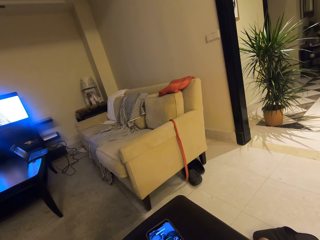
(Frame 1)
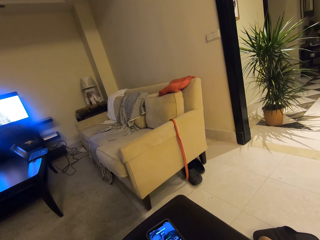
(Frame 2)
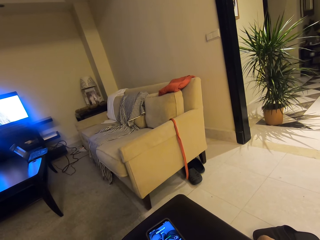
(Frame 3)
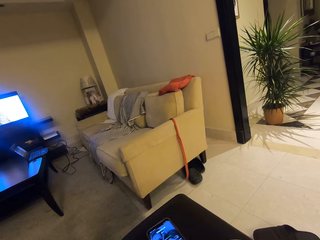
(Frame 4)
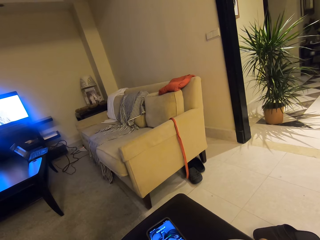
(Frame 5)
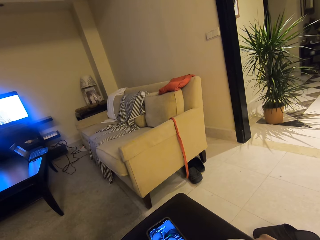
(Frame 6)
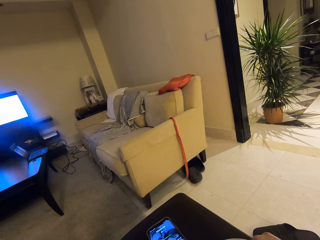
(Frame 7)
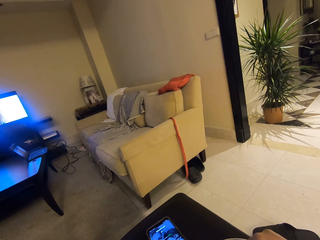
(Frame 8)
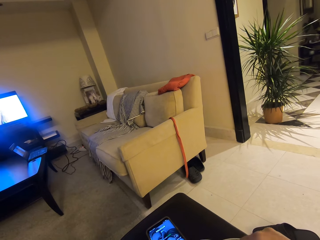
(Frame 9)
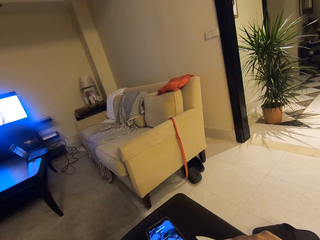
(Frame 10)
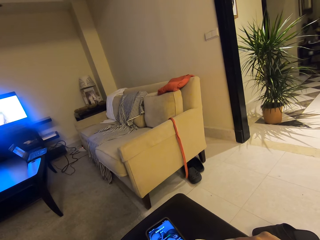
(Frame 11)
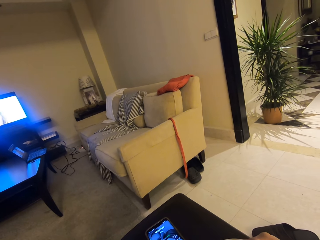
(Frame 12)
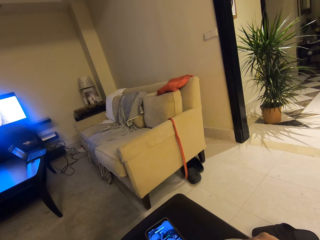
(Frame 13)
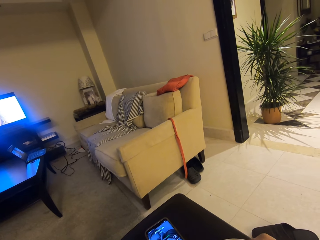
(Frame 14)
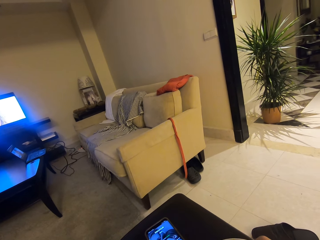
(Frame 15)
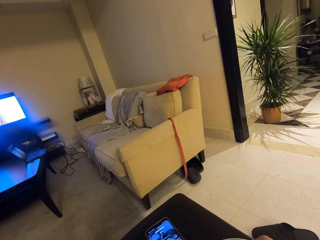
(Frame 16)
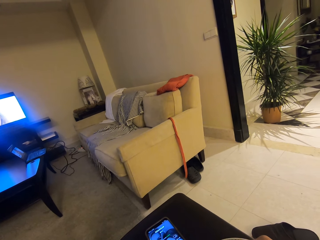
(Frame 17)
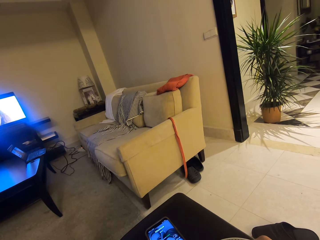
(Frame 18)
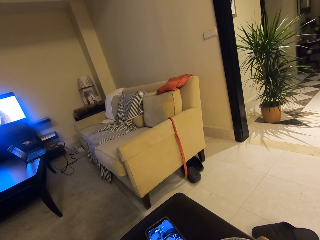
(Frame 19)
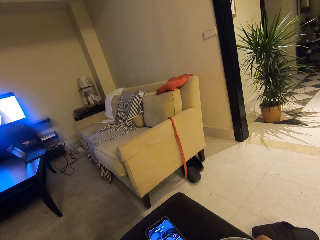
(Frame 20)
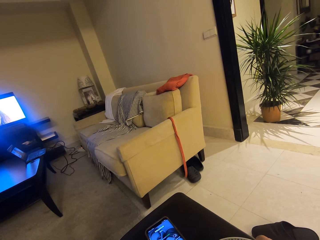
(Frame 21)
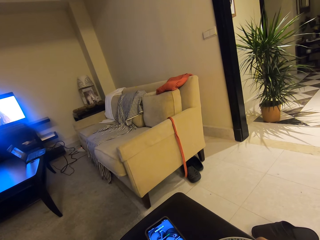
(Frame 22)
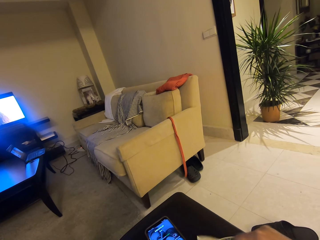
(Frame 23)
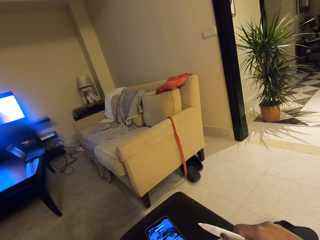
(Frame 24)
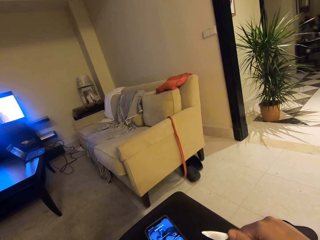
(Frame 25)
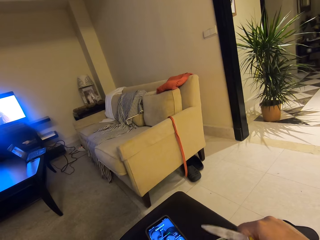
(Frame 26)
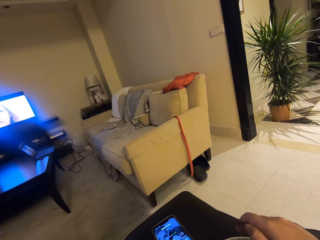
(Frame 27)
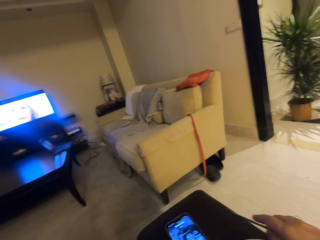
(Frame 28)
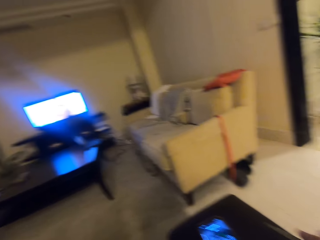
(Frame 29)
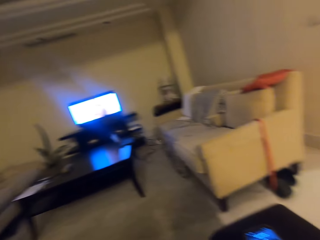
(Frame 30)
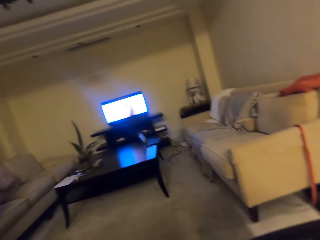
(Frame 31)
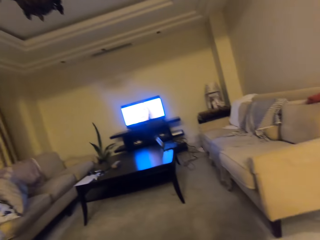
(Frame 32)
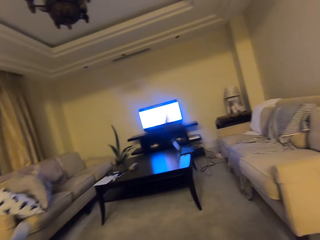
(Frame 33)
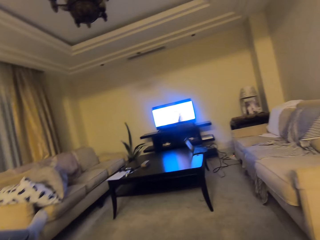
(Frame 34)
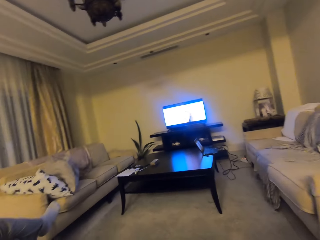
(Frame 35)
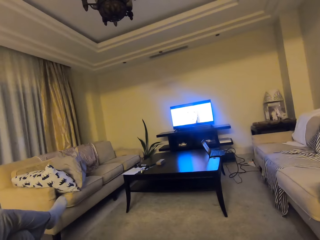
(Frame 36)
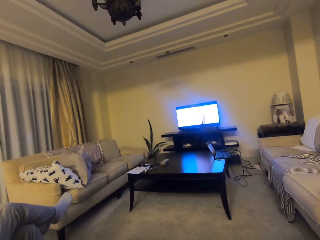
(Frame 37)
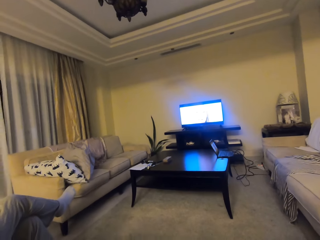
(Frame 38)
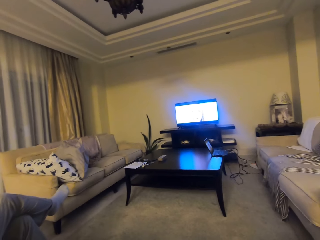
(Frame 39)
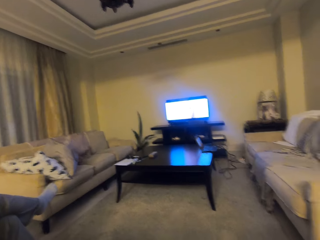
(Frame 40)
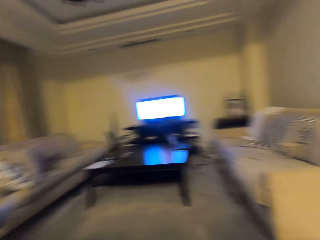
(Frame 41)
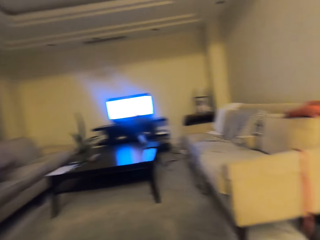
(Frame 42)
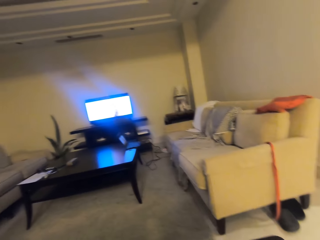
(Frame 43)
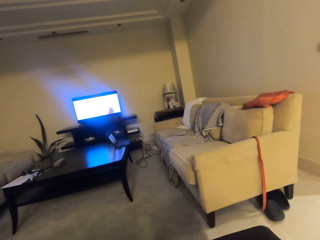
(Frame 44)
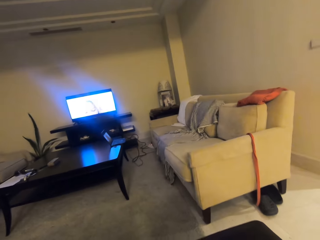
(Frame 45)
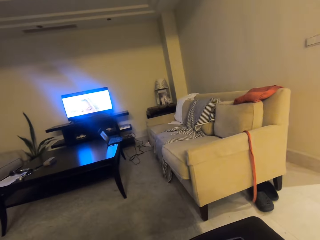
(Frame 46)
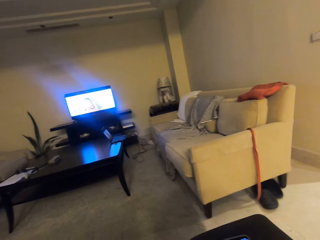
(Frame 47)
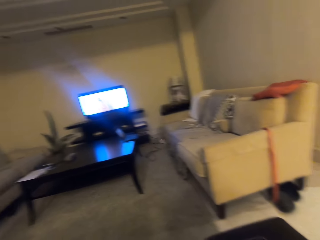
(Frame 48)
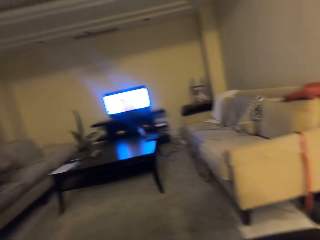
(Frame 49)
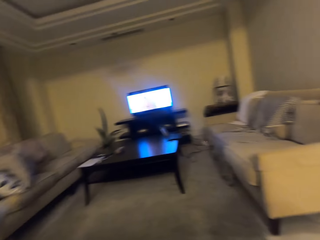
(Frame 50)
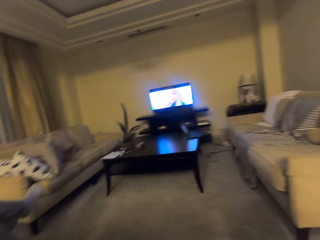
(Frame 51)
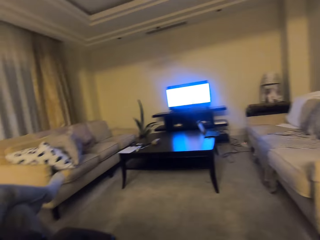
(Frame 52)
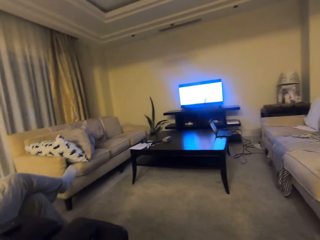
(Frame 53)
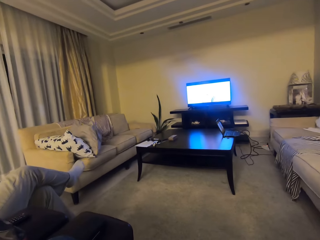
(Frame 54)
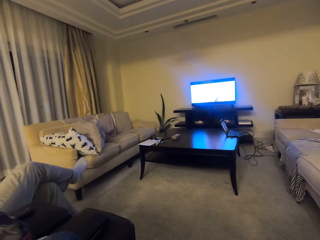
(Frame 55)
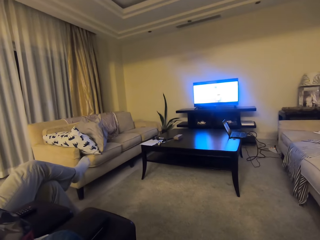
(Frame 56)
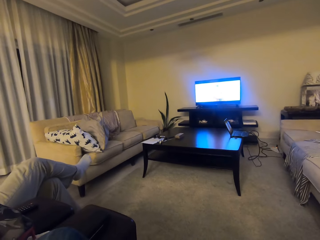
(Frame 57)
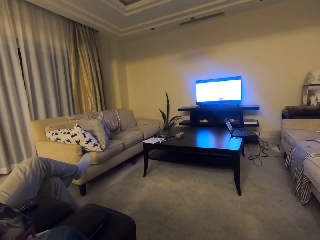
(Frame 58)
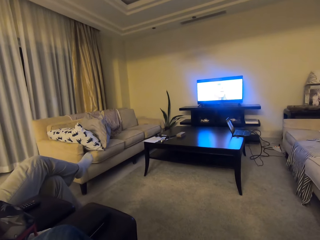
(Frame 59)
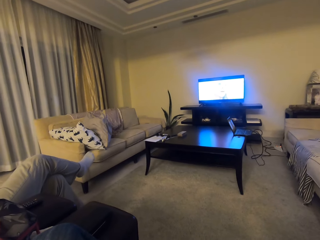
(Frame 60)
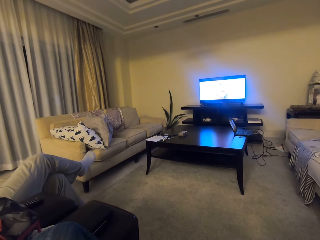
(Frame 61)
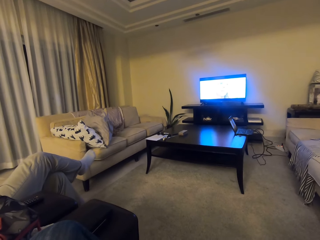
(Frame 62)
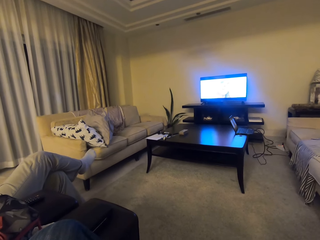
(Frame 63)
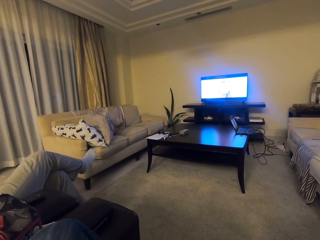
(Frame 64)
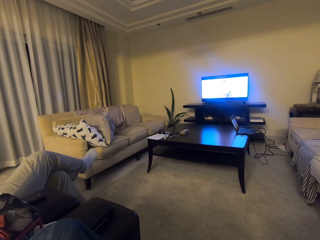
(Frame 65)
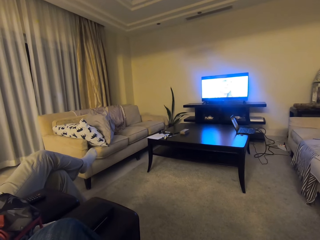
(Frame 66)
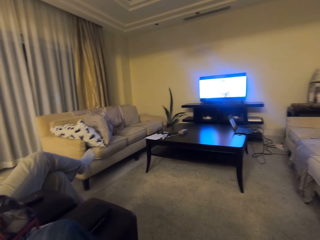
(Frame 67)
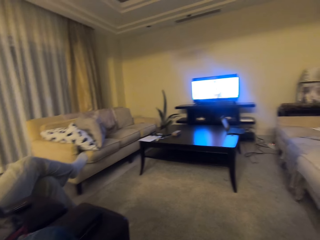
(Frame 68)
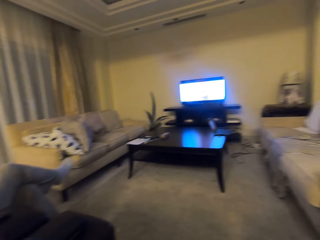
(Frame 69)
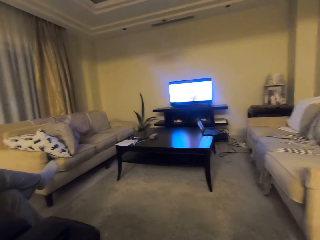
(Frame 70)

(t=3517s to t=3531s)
The camera wearer holds the knife. They look around. They look sideways.

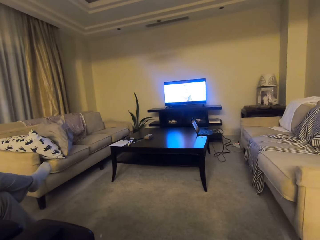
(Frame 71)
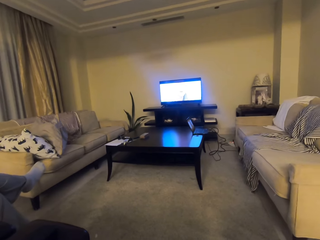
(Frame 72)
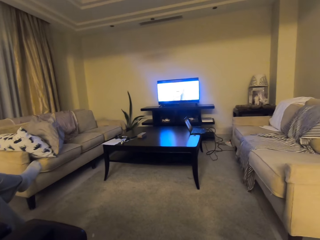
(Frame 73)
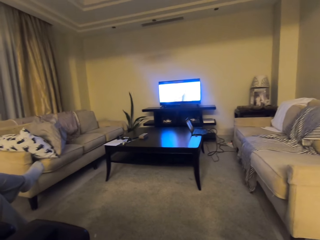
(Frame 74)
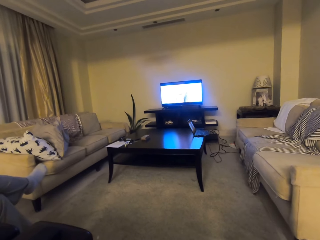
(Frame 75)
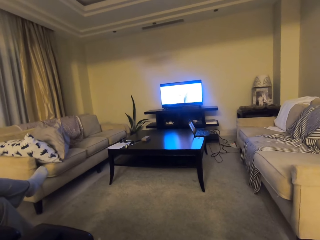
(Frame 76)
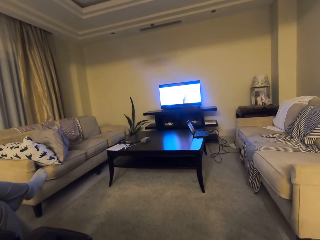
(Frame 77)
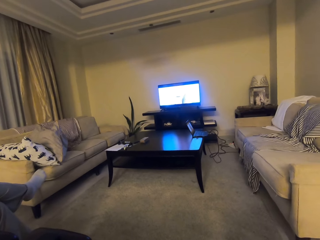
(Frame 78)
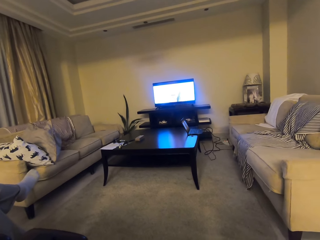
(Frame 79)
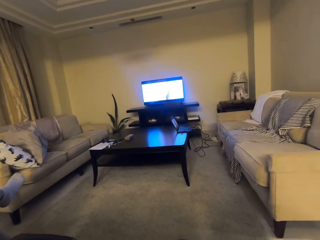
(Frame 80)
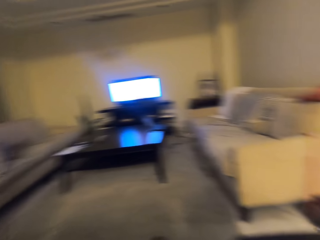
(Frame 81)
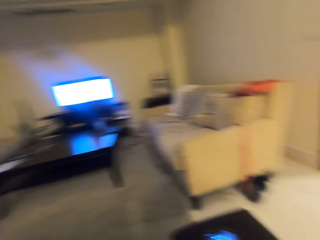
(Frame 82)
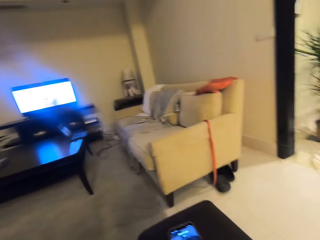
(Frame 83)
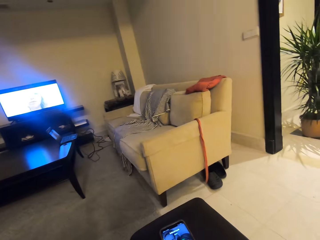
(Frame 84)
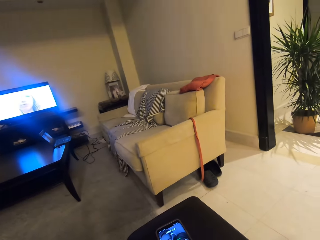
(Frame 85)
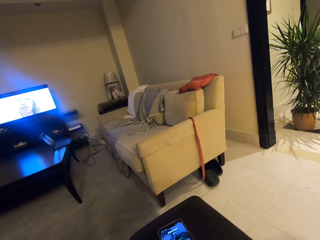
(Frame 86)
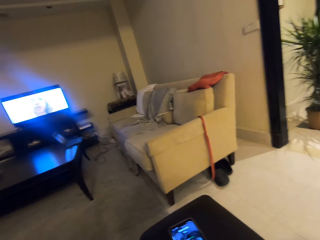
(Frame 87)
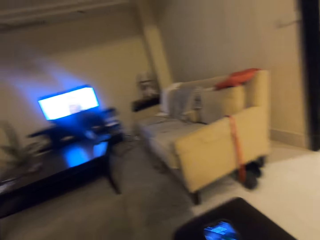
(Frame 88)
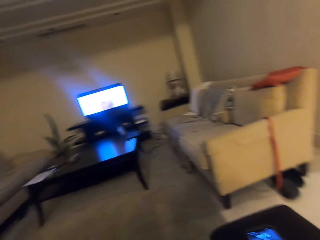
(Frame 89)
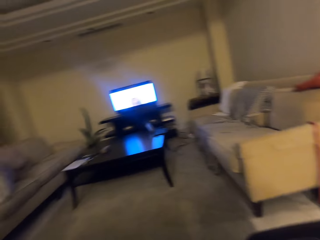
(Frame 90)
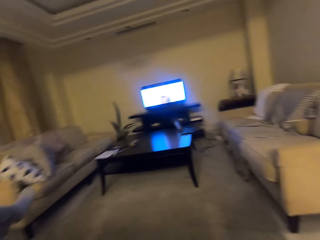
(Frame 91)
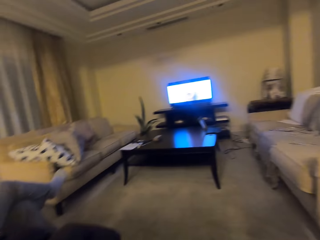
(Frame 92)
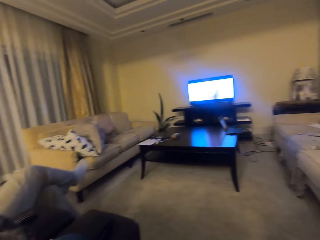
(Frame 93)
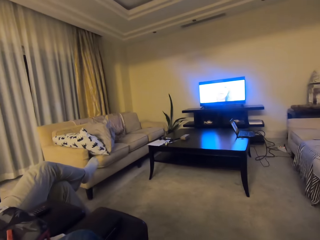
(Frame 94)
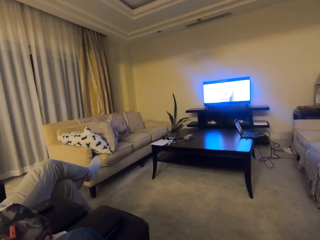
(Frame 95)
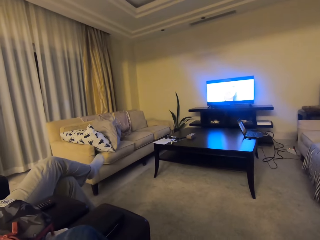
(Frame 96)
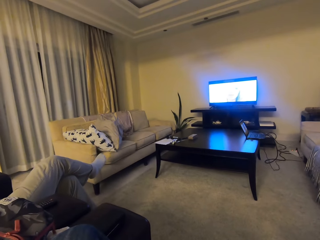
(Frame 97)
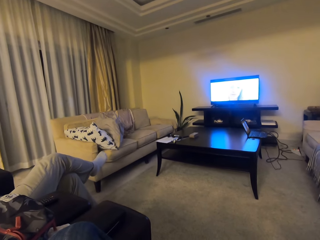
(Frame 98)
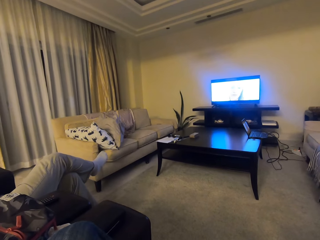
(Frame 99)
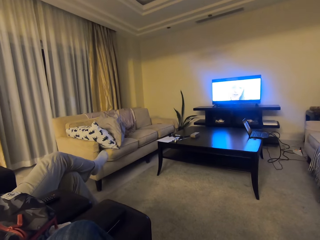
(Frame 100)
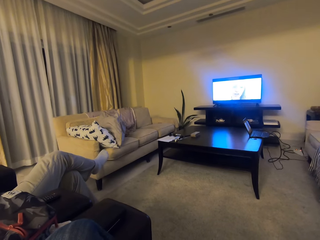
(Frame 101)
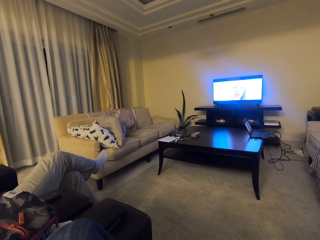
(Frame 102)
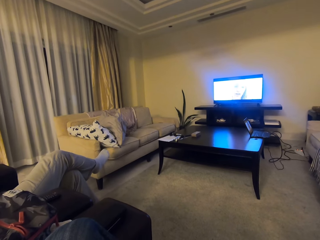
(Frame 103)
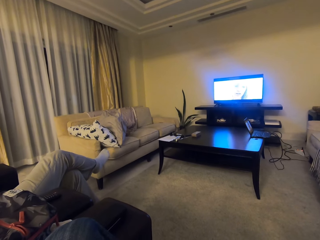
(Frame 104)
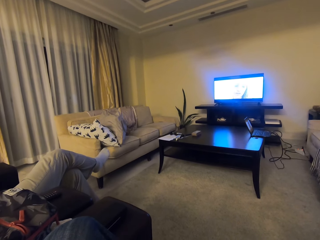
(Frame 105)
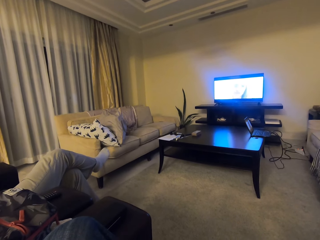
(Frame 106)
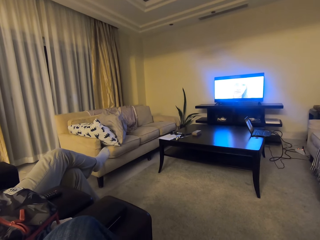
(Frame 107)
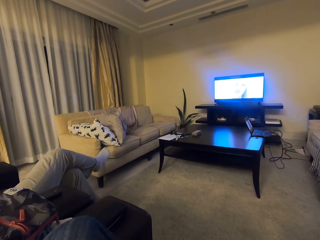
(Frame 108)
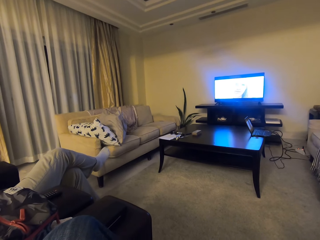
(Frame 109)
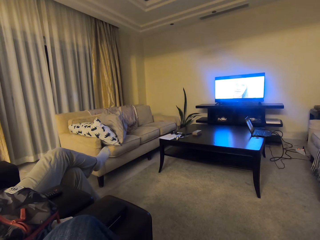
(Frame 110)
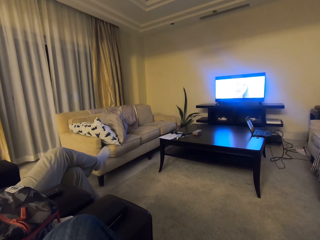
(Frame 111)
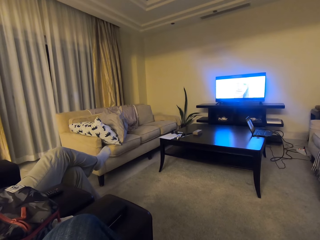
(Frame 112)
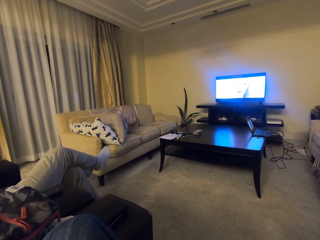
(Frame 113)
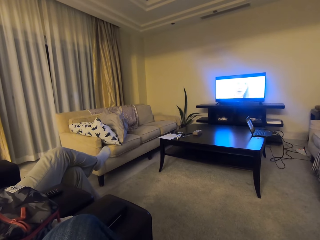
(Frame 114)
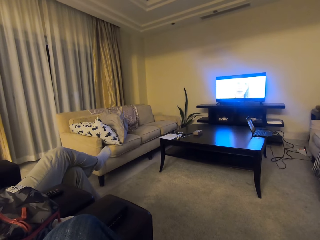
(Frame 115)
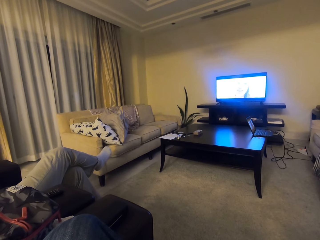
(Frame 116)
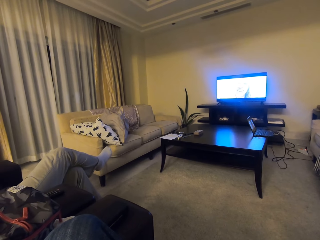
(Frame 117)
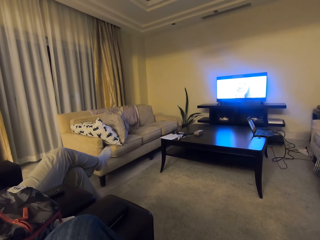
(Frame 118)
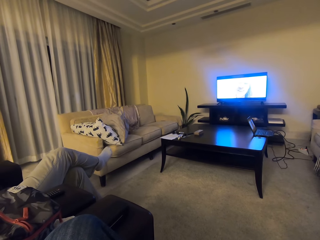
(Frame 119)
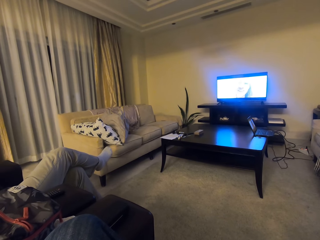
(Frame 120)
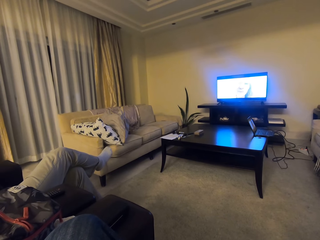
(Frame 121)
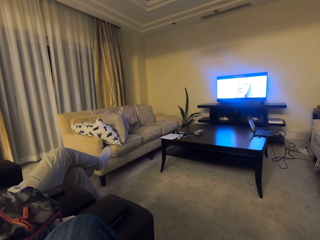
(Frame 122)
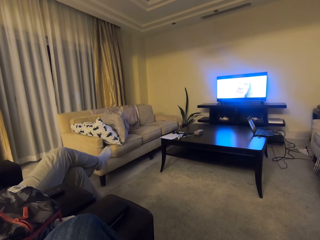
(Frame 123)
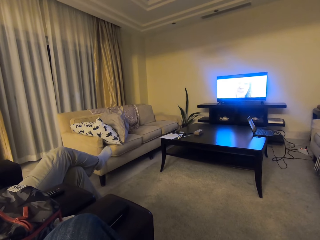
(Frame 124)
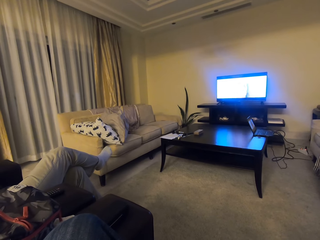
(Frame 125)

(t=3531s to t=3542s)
The camera wearer watches a television. They look around the room. They look sideways. They look at the television. They focus the camera on a person.
